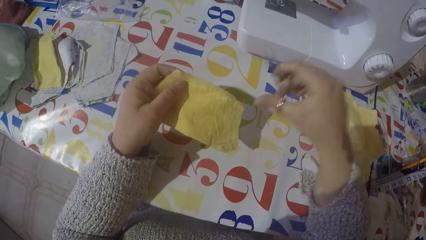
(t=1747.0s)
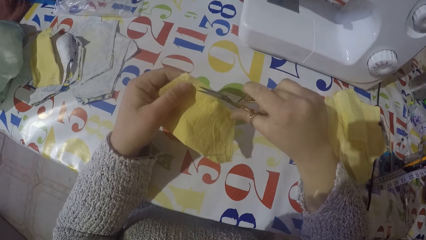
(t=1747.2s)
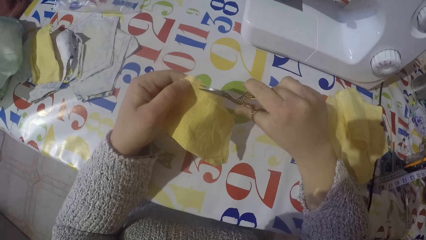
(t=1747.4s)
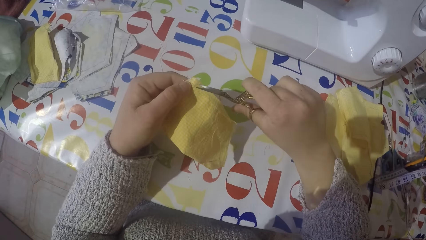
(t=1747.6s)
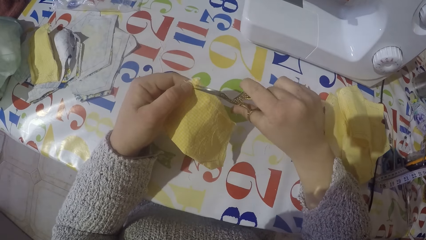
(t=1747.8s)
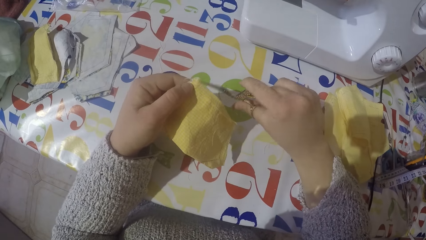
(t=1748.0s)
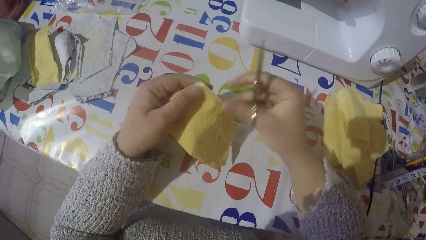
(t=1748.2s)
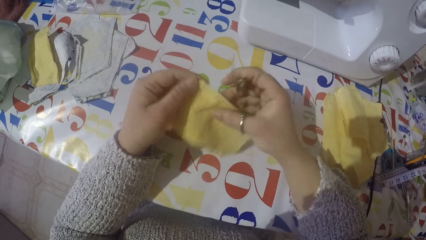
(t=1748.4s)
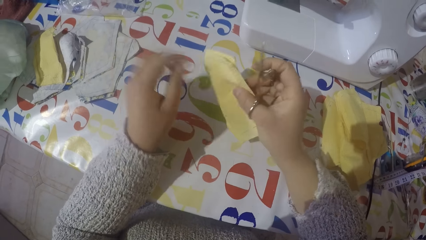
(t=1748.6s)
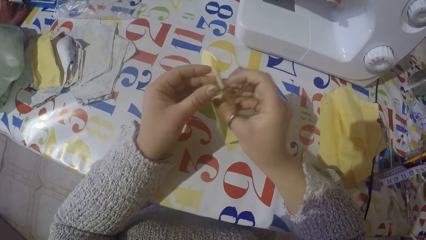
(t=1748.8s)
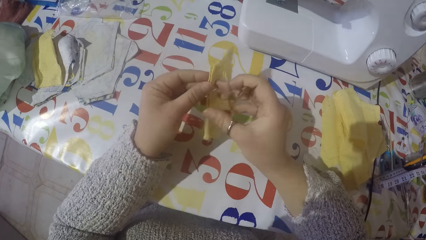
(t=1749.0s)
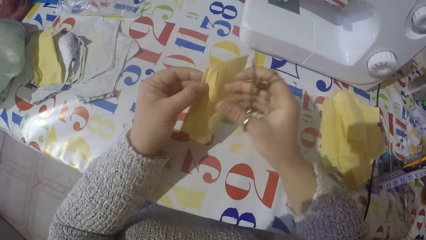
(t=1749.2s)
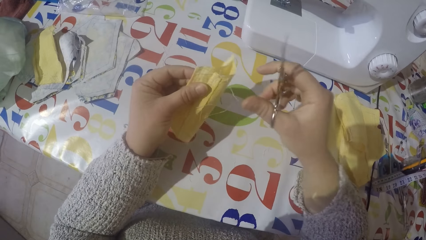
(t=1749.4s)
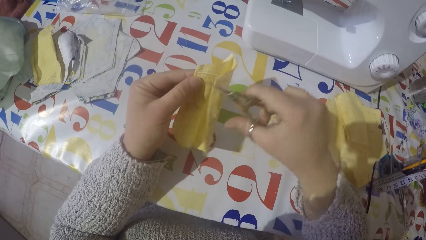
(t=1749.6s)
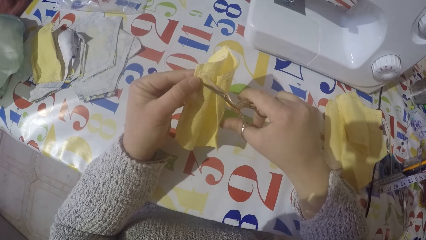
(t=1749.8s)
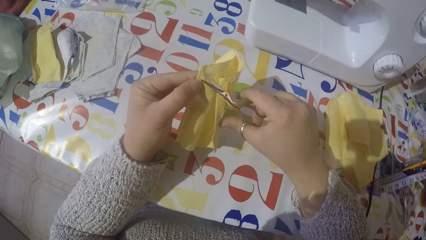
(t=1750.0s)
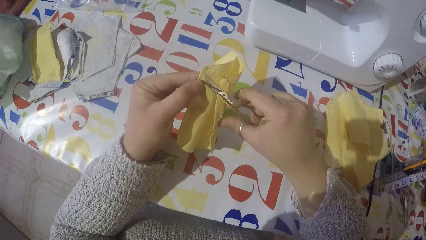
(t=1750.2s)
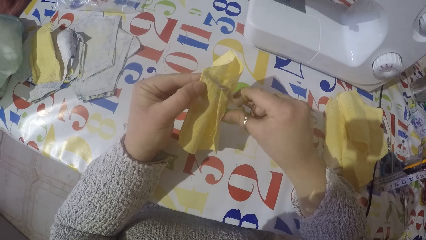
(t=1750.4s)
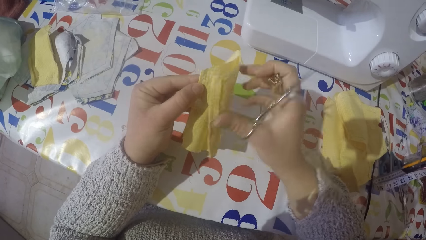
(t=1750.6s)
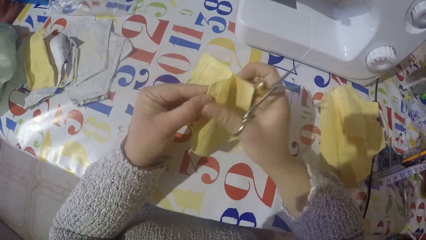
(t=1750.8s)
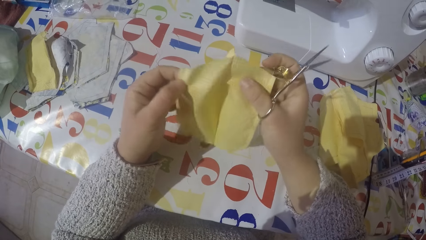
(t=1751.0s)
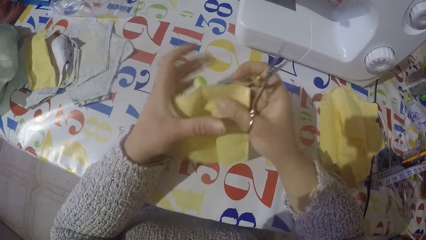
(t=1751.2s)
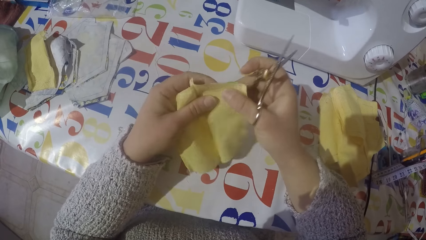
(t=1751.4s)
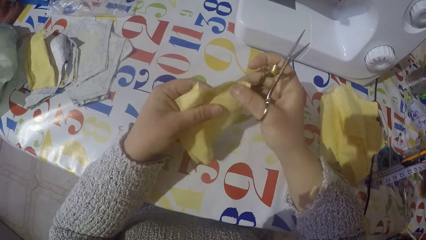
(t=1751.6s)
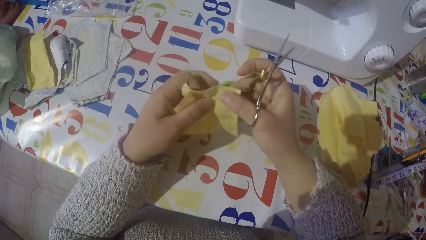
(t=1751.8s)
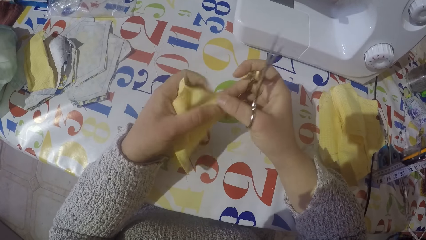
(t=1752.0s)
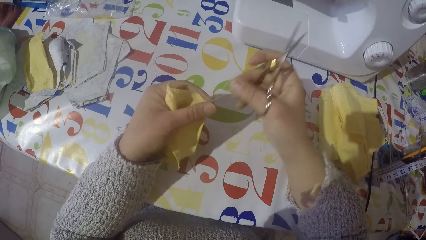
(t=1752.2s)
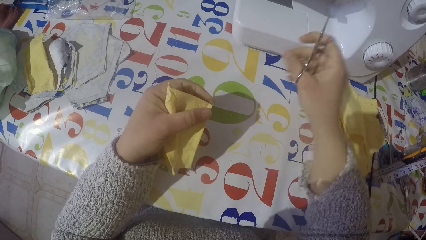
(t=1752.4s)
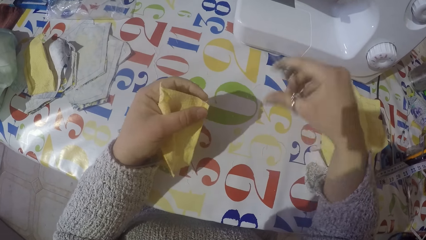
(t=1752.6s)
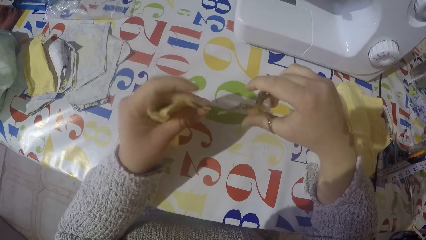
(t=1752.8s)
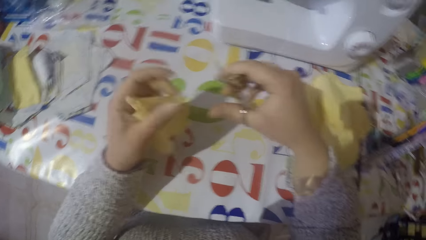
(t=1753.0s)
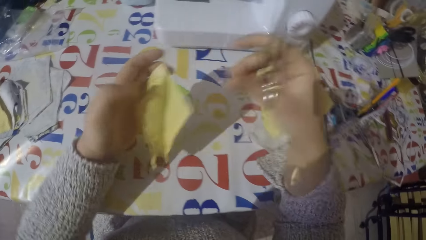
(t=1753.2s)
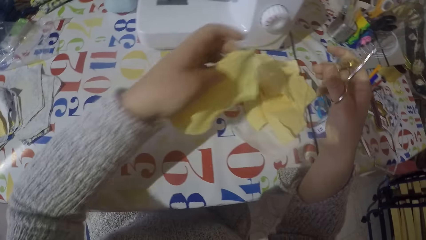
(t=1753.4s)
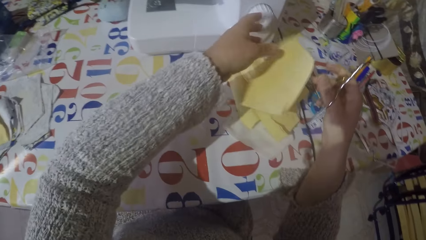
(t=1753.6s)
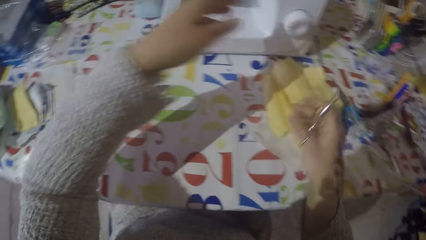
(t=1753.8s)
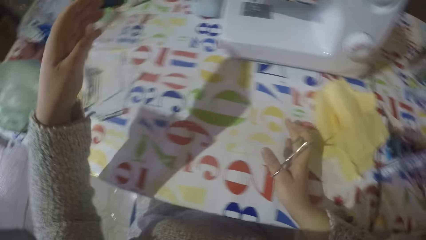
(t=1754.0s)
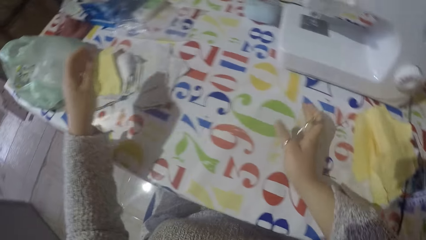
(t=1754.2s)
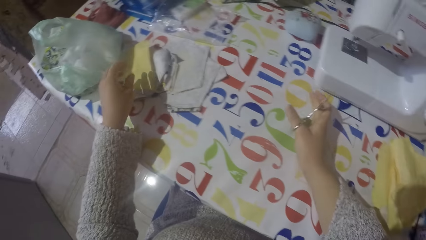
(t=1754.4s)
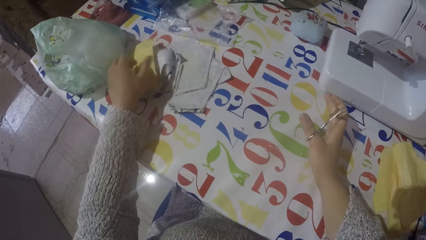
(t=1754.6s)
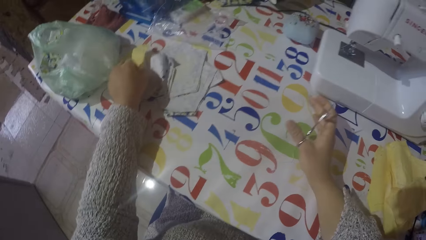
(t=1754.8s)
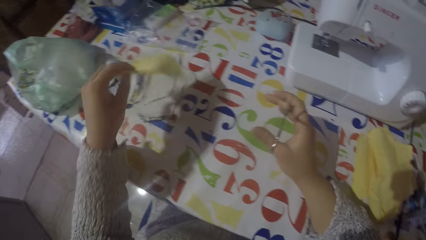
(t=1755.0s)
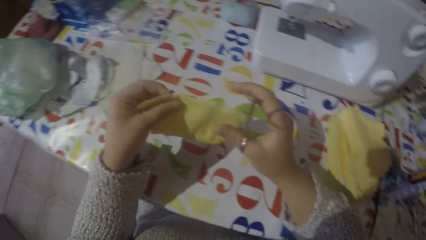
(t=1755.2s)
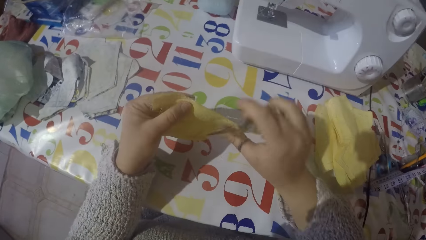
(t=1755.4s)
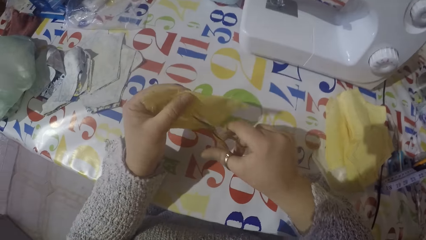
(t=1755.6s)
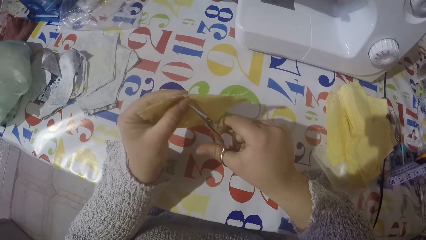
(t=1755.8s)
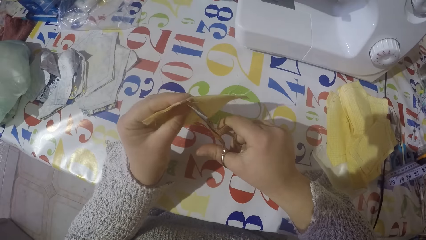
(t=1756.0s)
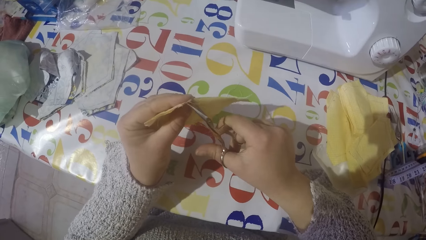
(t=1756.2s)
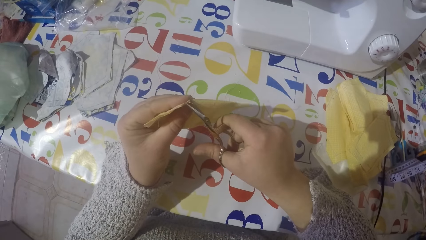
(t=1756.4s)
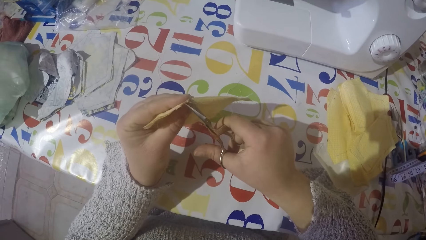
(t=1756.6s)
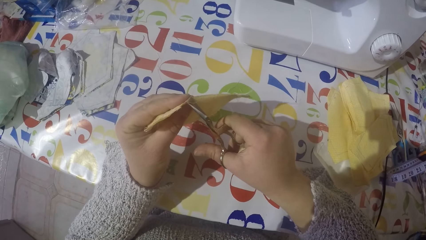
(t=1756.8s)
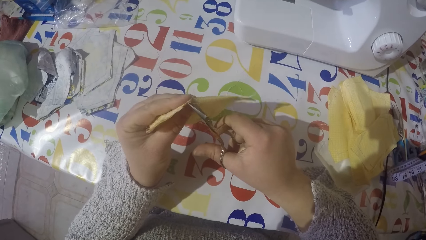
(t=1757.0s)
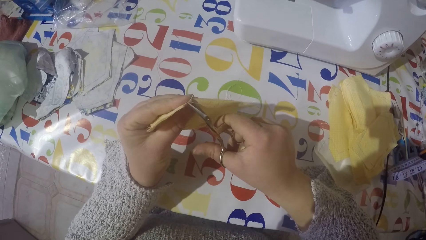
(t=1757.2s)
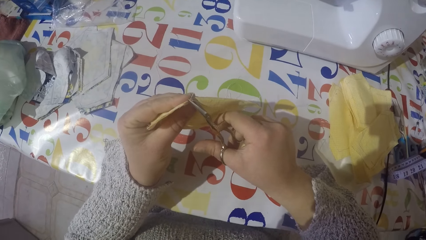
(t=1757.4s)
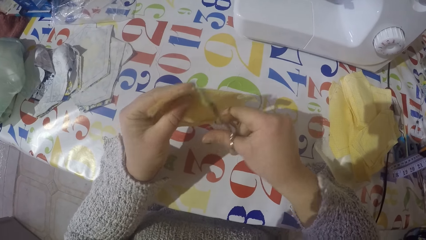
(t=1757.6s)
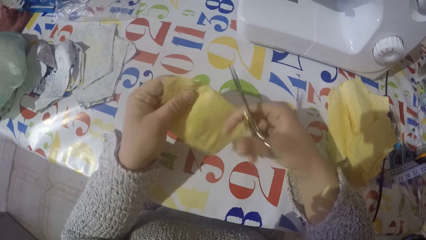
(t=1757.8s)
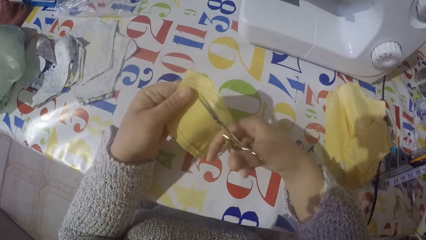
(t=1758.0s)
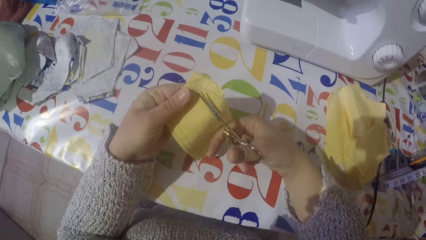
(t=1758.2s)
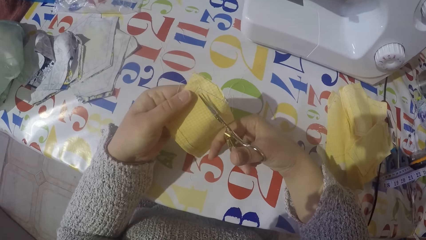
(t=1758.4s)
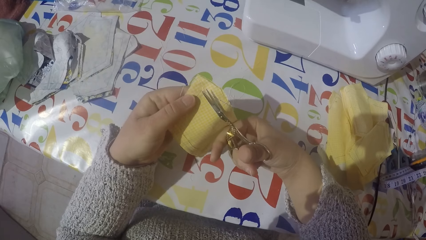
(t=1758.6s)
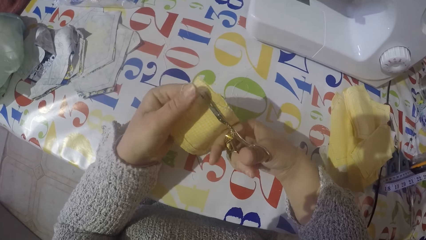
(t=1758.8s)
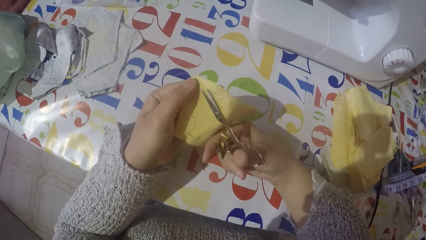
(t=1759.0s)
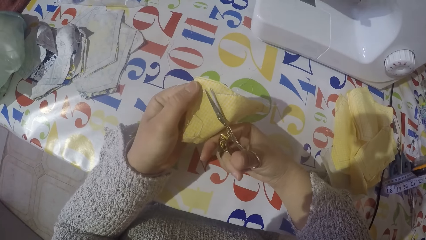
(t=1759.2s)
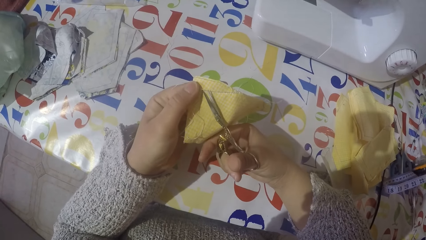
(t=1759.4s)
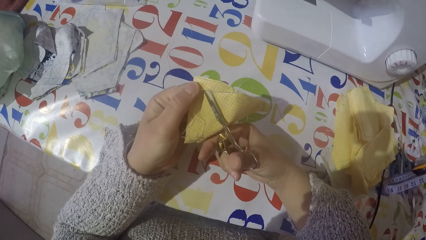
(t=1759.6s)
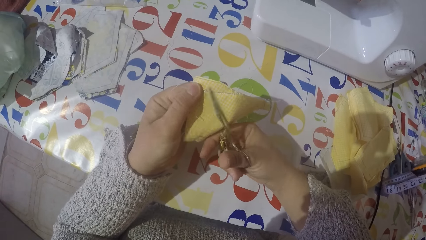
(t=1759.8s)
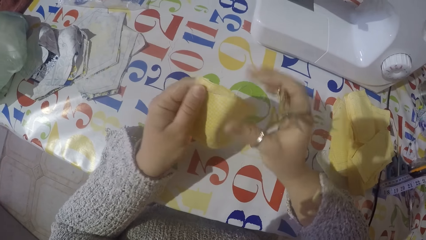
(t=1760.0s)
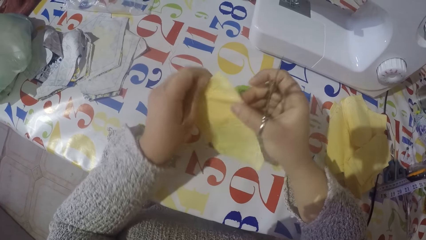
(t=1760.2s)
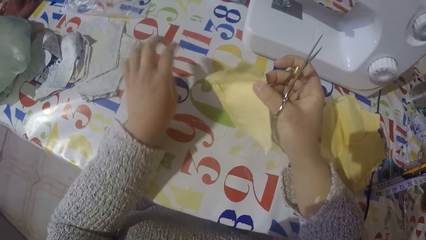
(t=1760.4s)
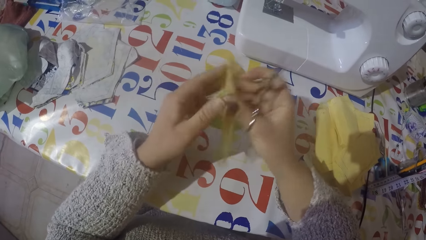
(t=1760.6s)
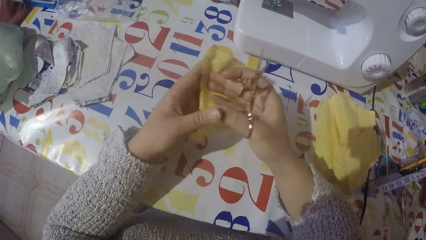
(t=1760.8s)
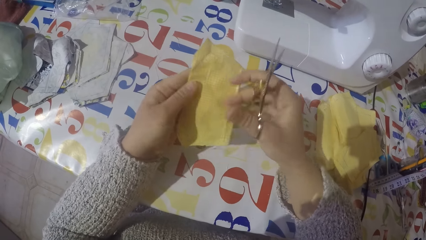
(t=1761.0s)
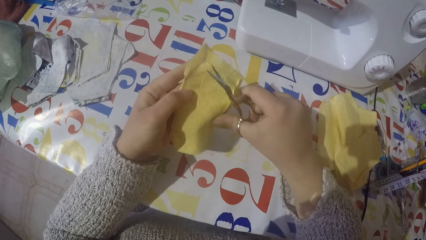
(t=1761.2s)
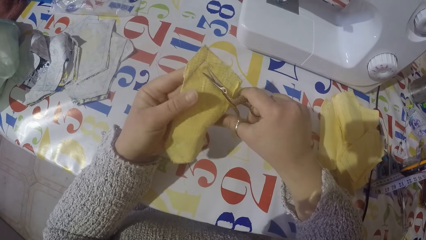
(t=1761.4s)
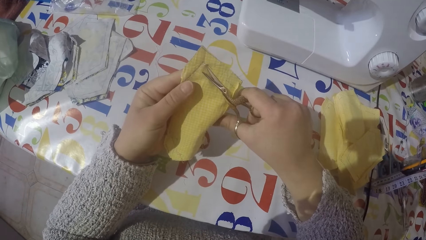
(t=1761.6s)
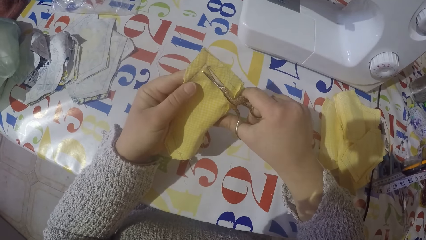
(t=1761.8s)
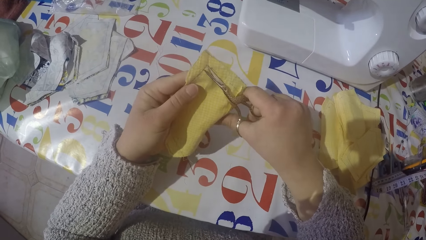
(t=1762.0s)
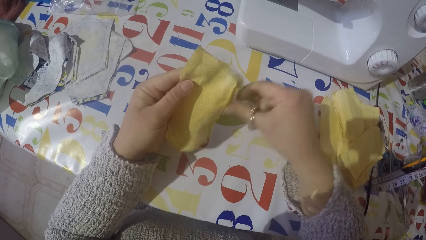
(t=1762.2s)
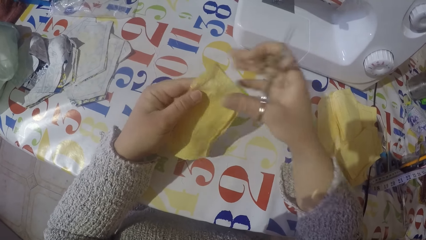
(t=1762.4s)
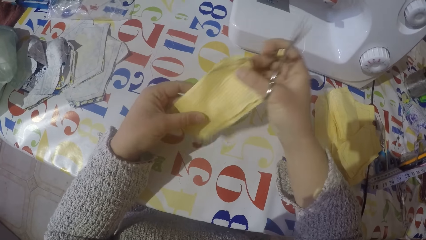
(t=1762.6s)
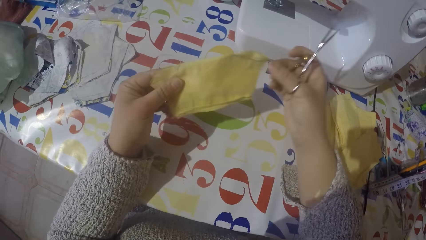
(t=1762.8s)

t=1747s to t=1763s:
The camera wearer cuts the sewing threads. They drop the piece of cloth with the rest on the table. They pick up another piece of cloth from the table. They cut the thread from the cloth with scissors.
